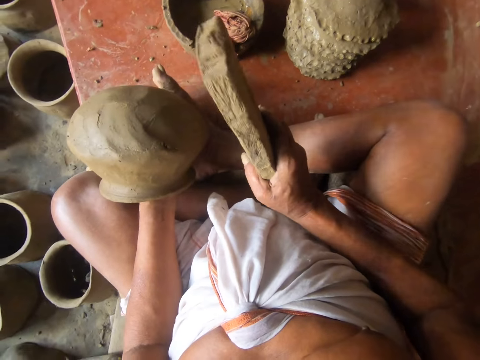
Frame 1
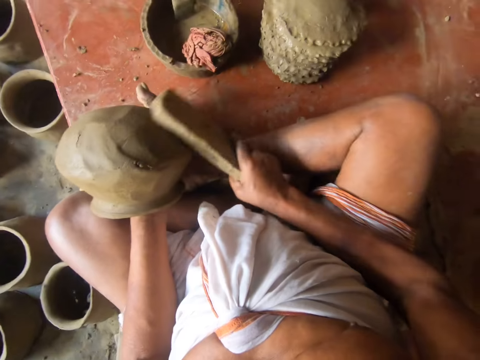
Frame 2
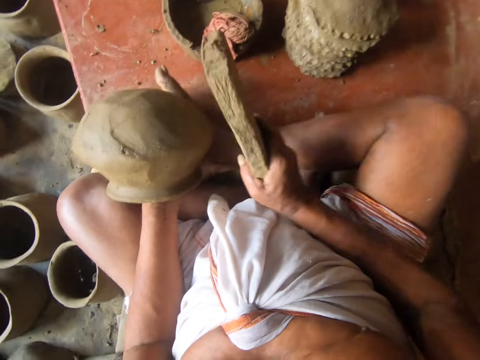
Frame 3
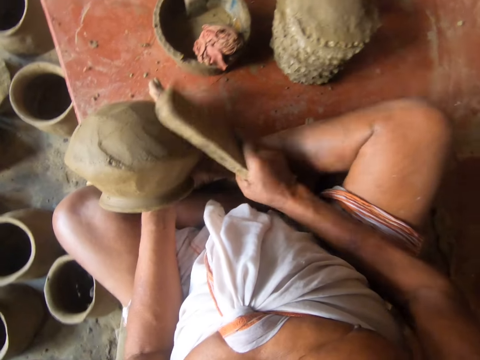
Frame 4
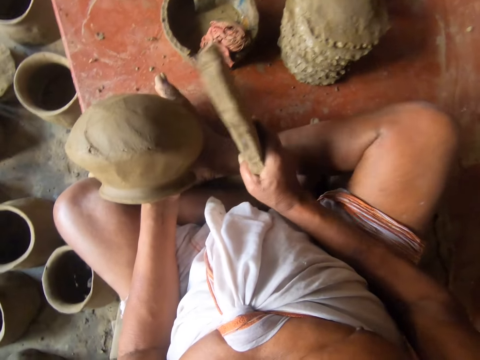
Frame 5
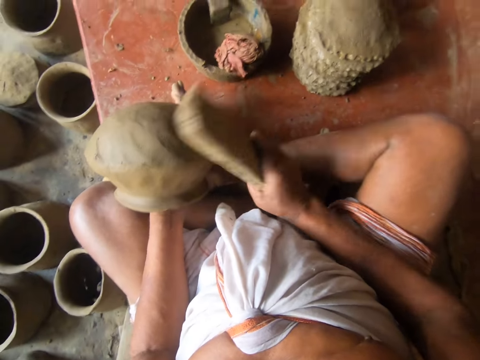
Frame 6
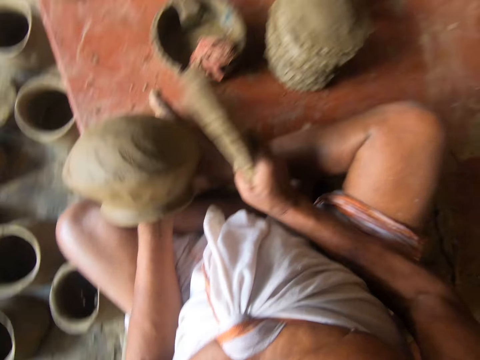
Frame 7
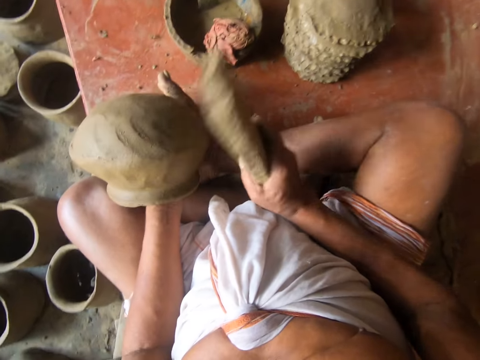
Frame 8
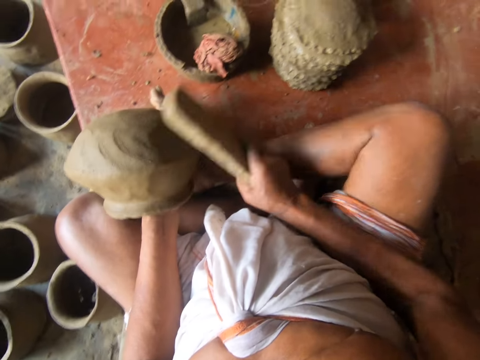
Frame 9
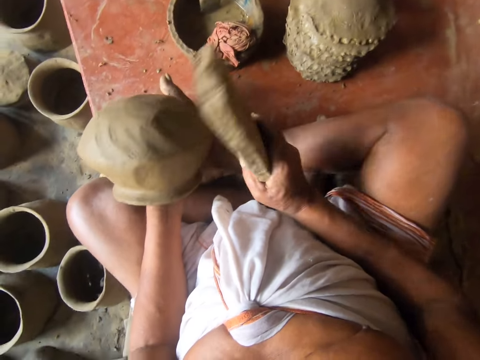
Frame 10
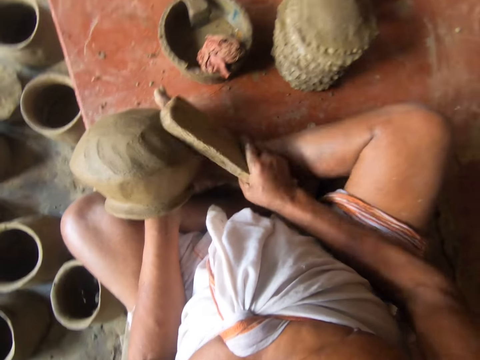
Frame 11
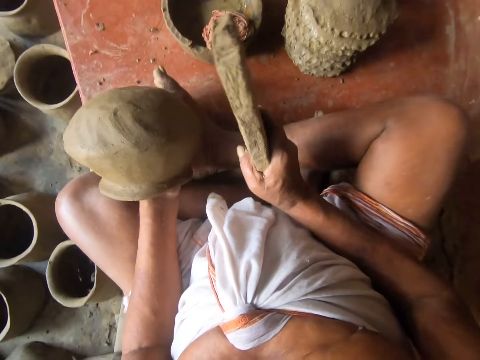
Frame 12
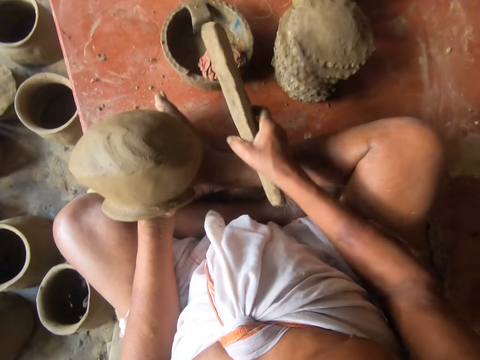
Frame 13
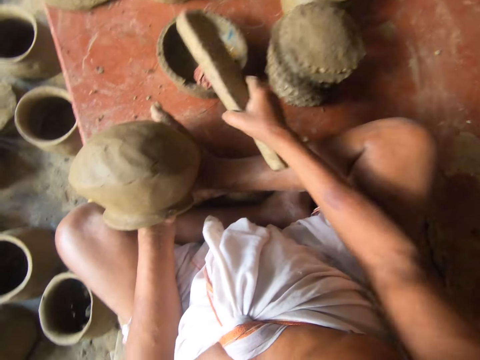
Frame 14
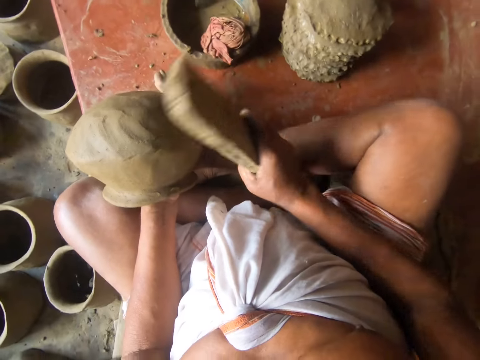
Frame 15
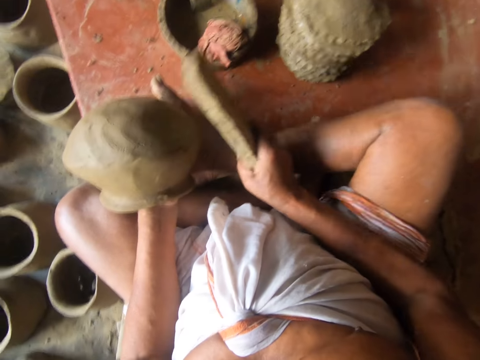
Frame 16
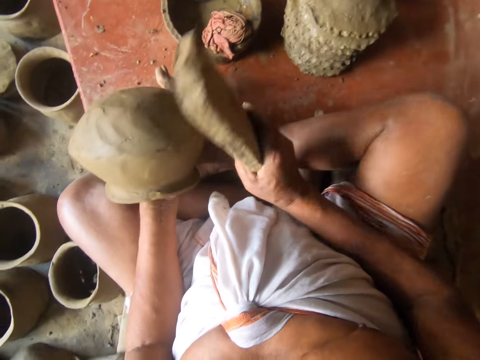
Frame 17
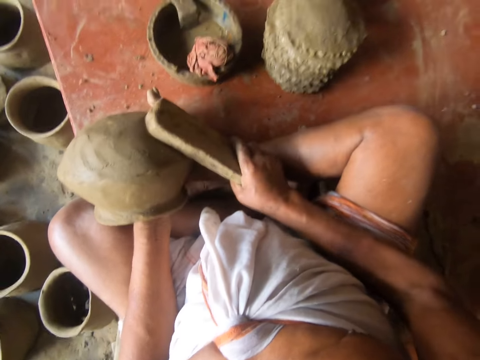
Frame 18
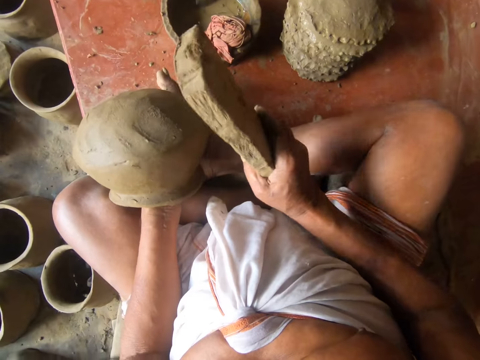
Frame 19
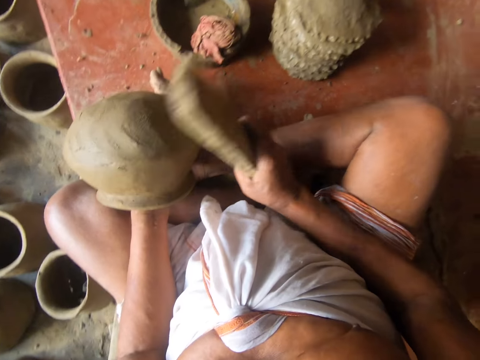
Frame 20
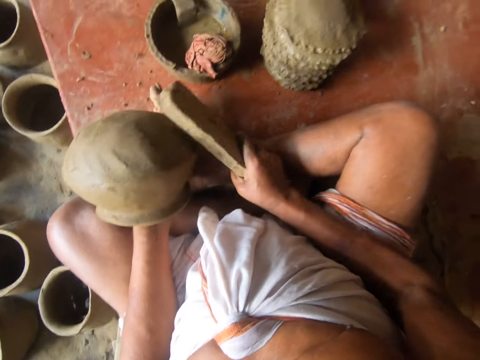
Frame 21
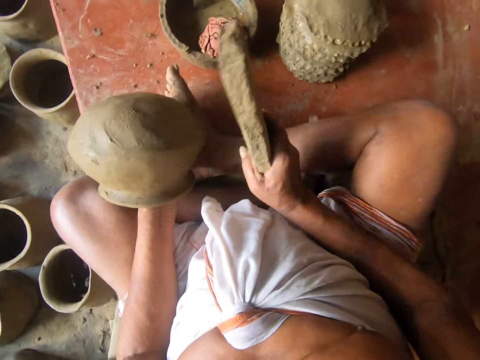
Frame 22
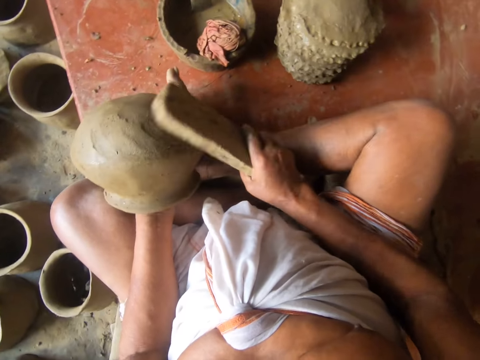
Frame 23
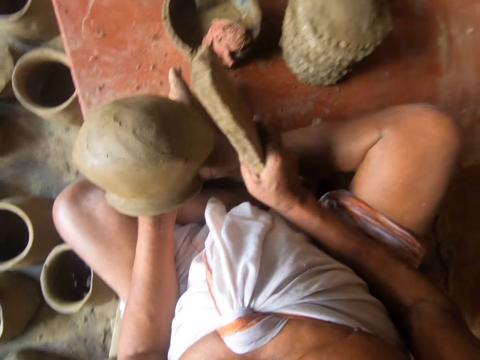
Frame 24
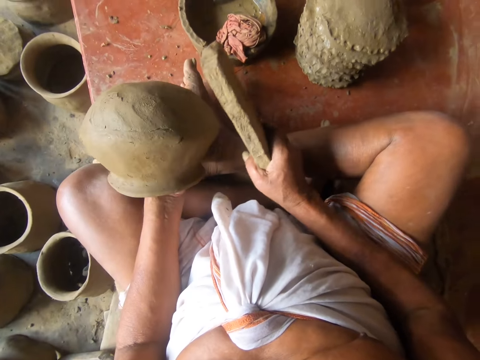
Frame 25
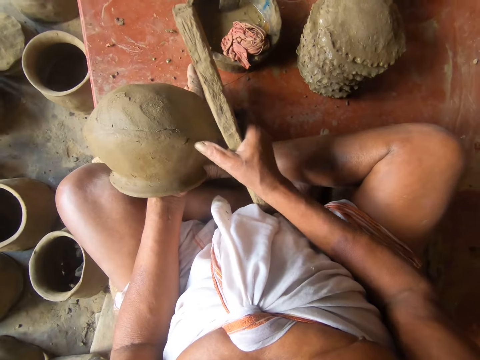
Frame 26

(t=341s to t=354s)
The camera wearer dips the mortar in a bowl. They place the wood on the wet piece of cloth. They hit the mold with the mortar. They mold the clay piece with the wood.

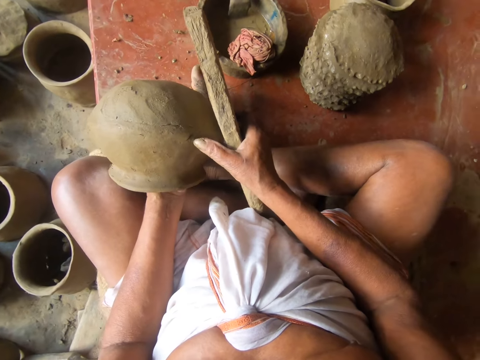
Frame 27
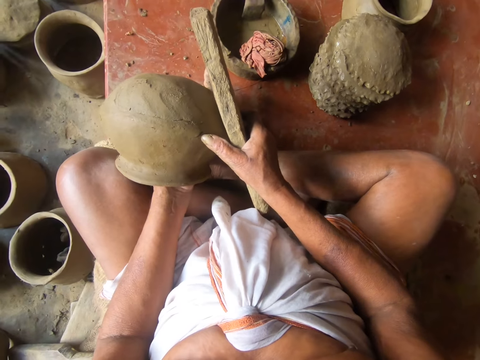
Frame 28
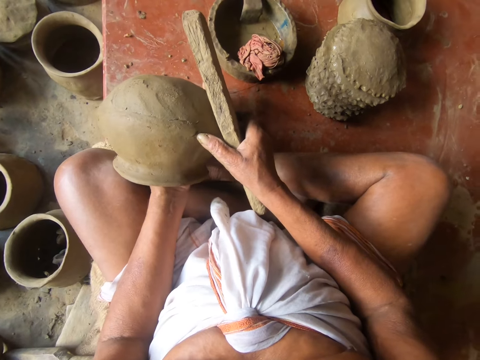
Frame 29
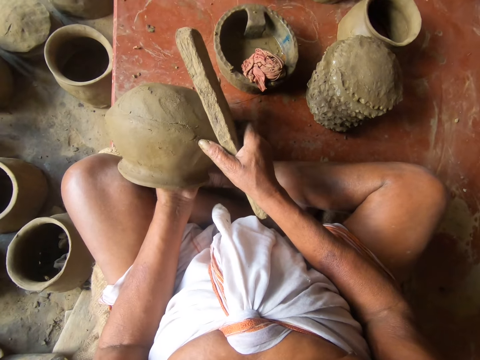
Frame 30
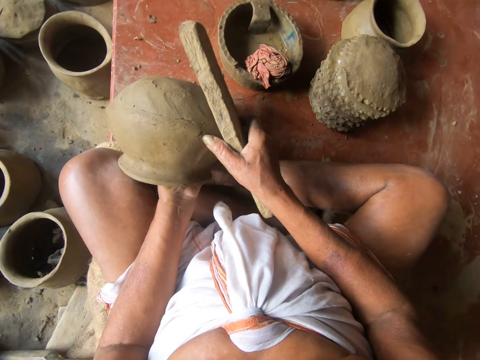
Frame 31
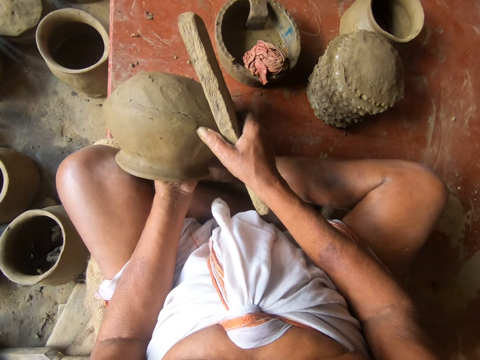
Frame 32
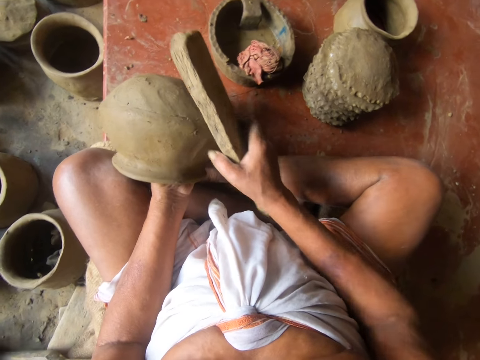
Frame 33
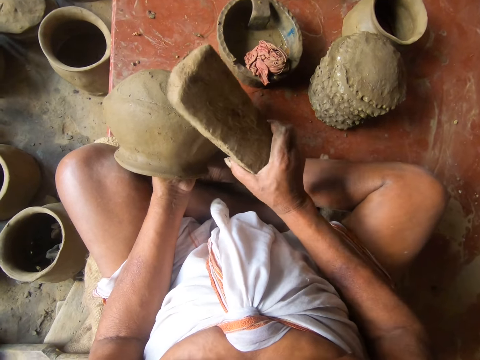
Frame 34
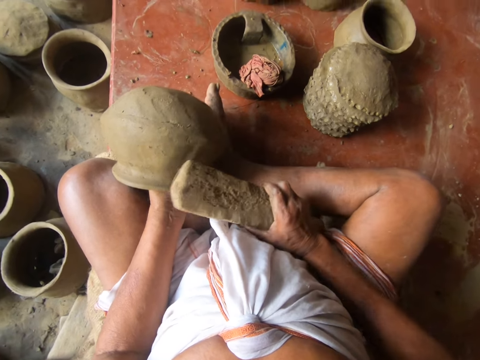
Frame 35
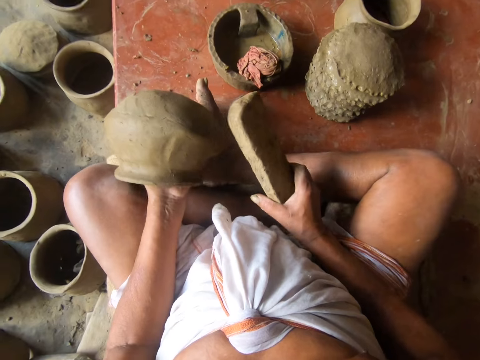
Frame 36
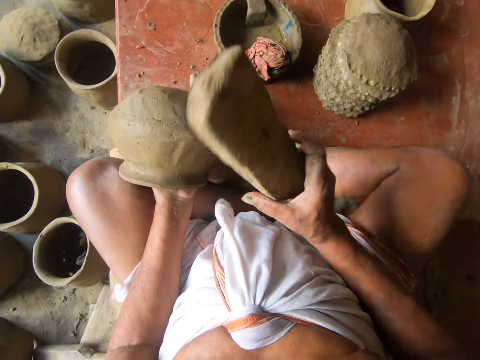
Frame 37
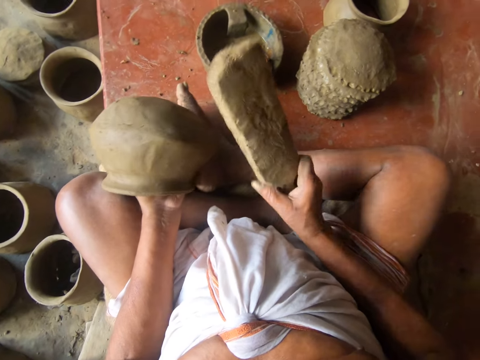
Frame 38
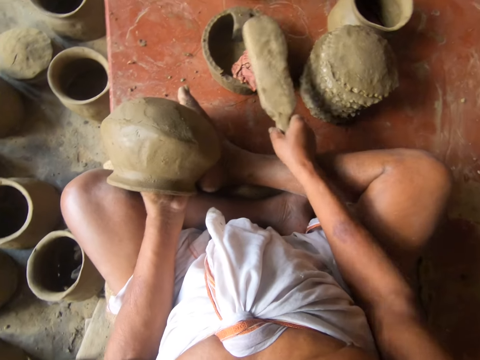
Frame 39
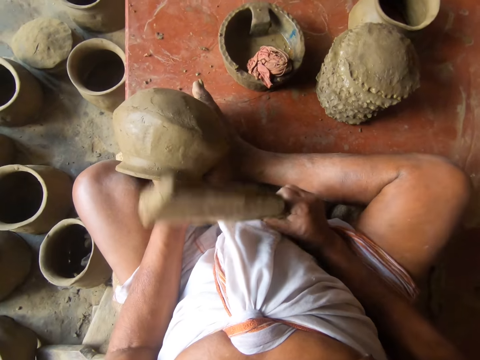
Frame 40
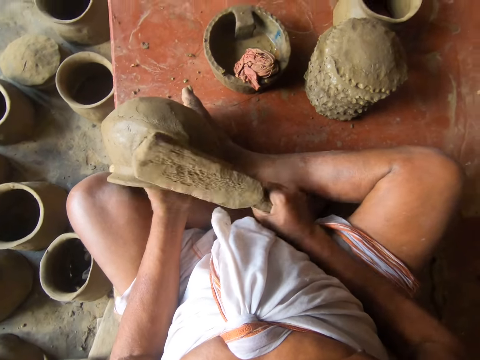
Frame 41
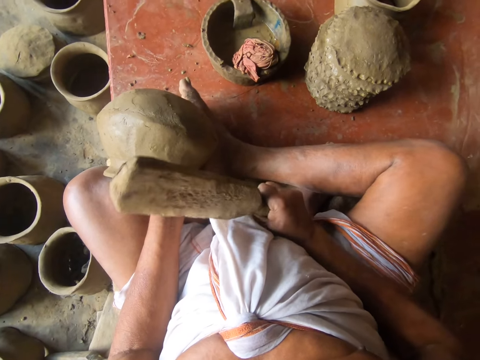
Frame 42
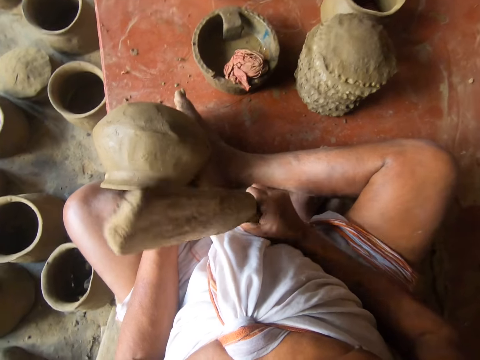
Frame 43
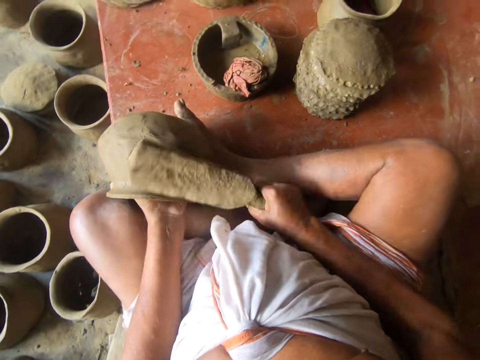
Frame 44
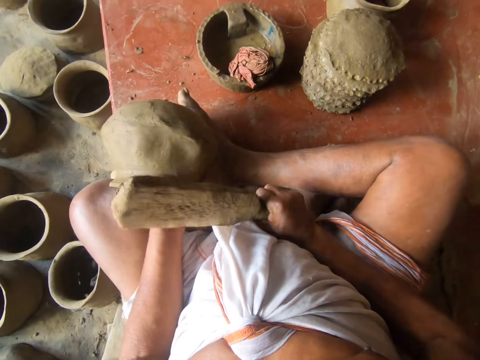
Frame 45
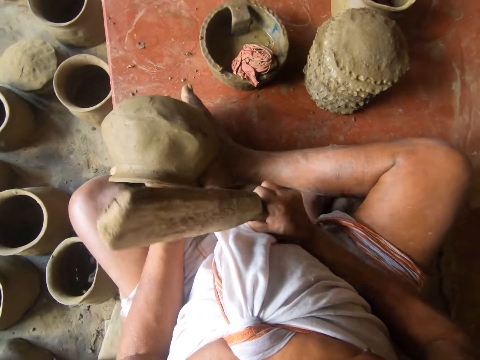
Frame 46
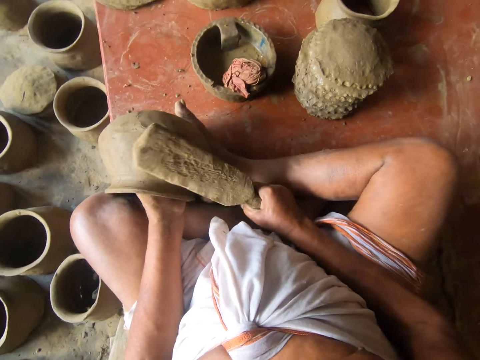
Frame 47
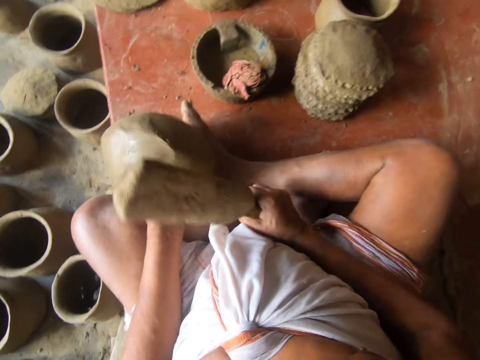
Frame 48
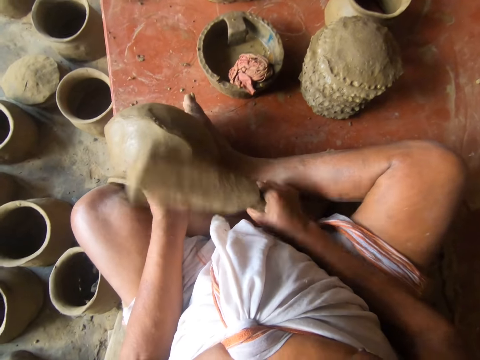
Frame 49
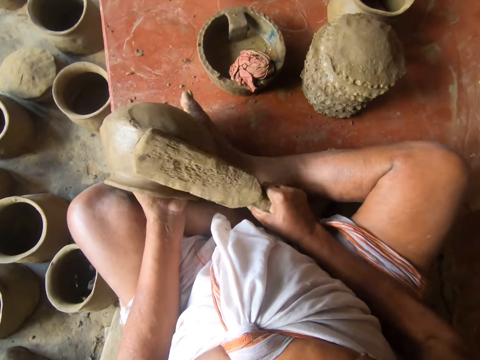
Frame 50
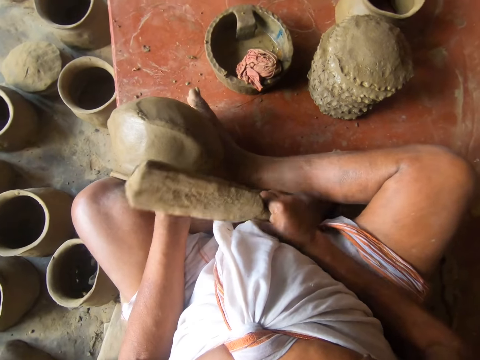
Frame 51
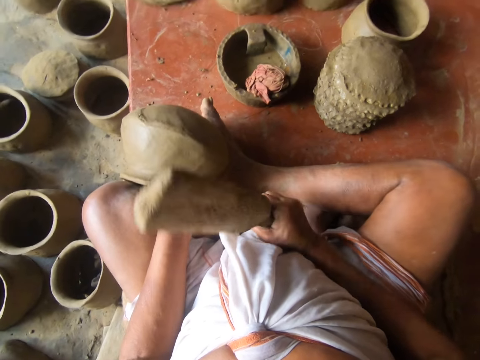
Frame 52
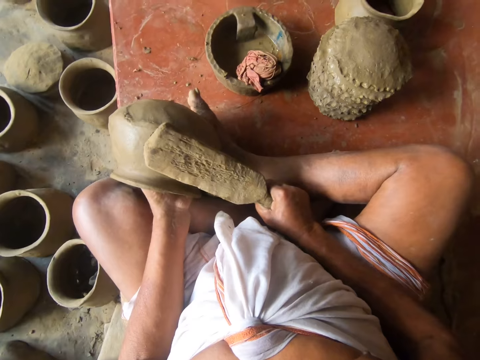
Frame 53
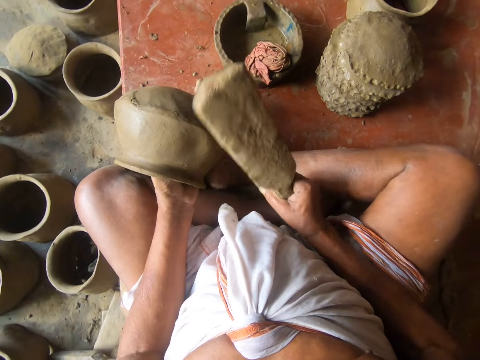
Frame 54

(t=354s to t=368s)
The camera wearer dips the mortar in a bowl. They place the wood on the wet piece of cloth. They hit the mold with the mortar. They mold the clay piece with the wood.
